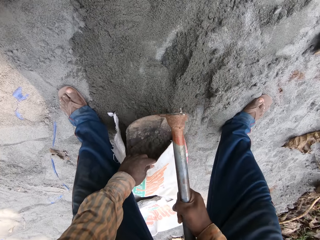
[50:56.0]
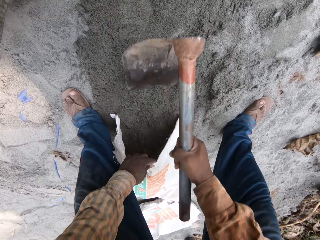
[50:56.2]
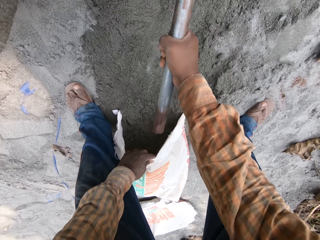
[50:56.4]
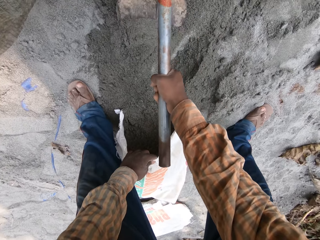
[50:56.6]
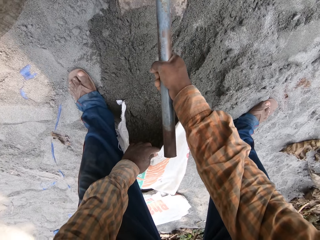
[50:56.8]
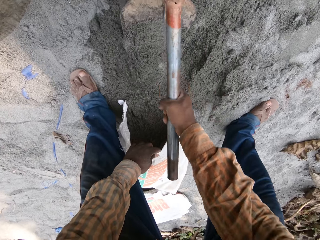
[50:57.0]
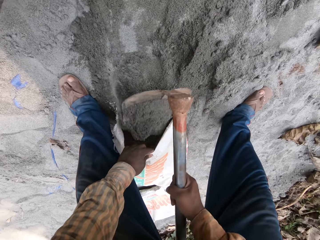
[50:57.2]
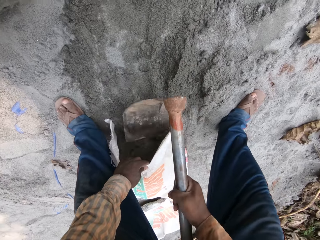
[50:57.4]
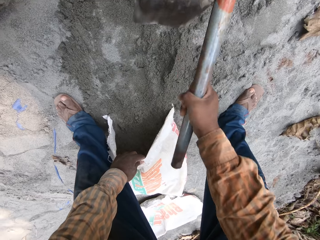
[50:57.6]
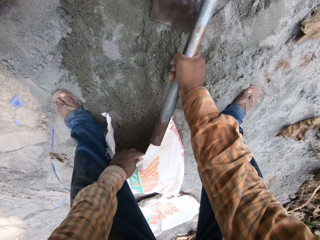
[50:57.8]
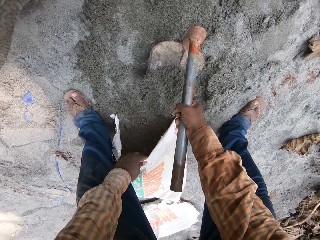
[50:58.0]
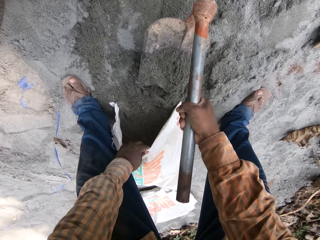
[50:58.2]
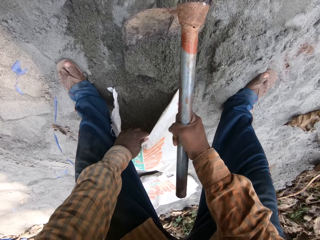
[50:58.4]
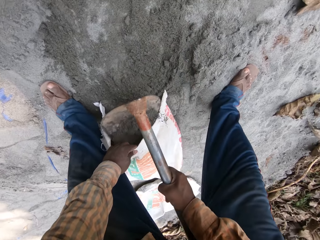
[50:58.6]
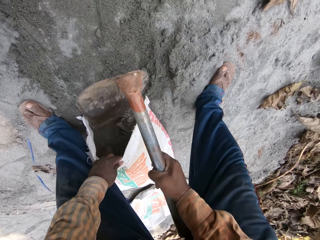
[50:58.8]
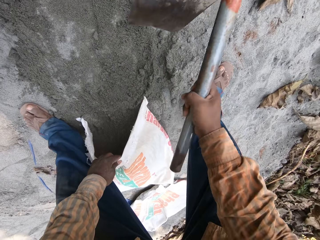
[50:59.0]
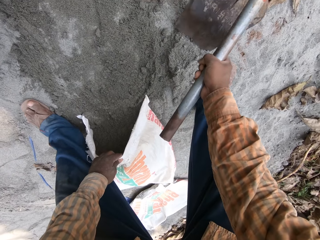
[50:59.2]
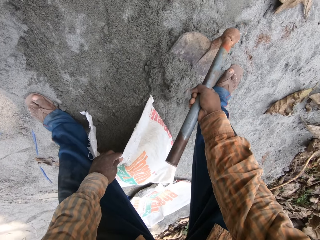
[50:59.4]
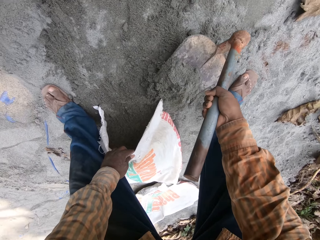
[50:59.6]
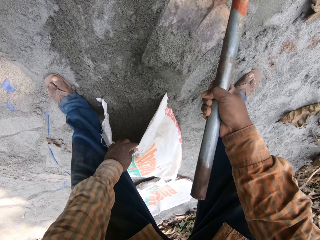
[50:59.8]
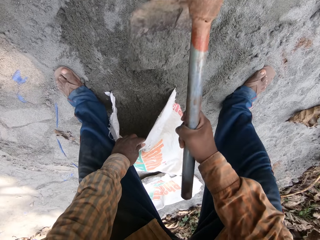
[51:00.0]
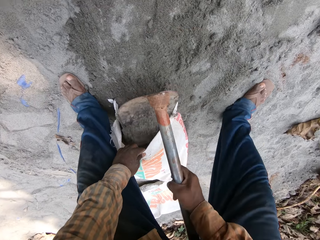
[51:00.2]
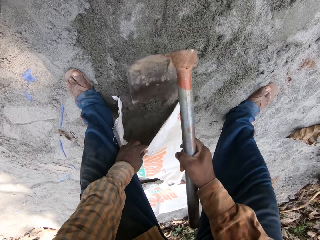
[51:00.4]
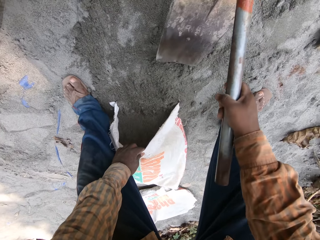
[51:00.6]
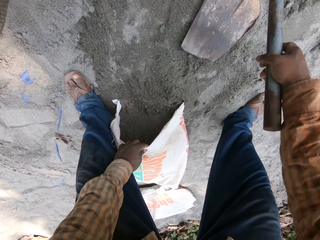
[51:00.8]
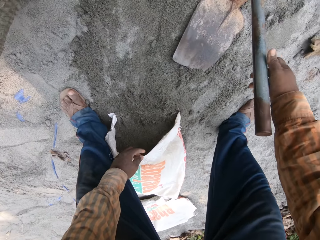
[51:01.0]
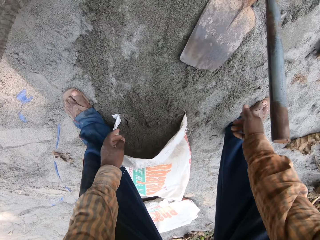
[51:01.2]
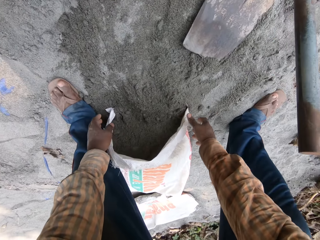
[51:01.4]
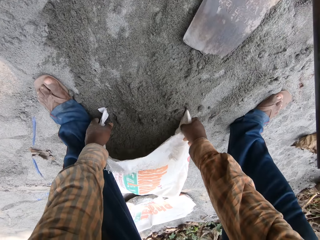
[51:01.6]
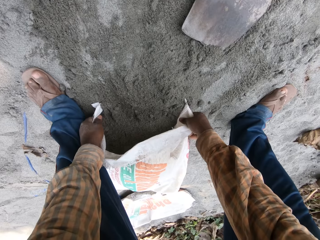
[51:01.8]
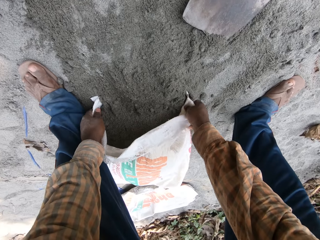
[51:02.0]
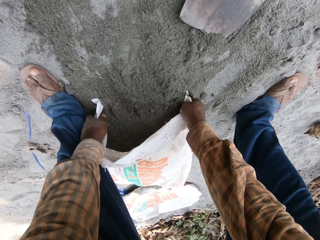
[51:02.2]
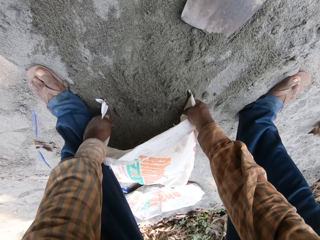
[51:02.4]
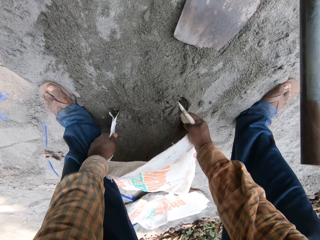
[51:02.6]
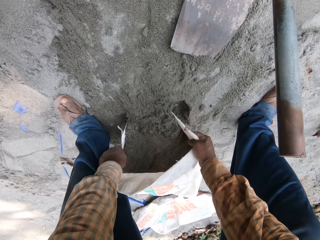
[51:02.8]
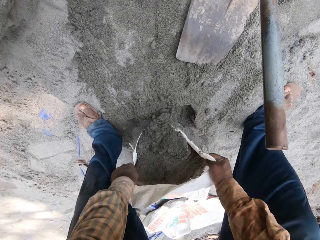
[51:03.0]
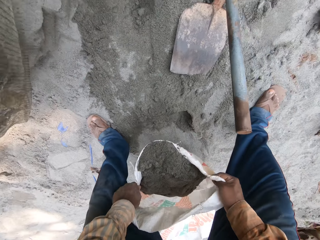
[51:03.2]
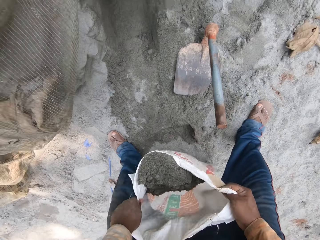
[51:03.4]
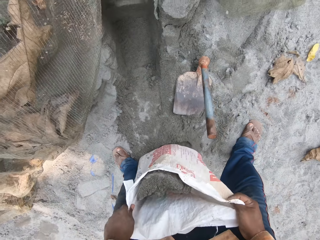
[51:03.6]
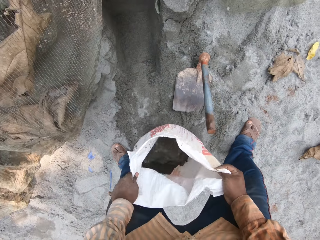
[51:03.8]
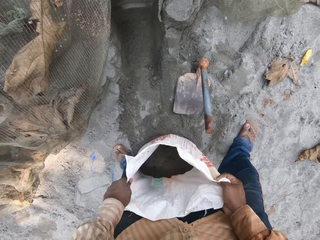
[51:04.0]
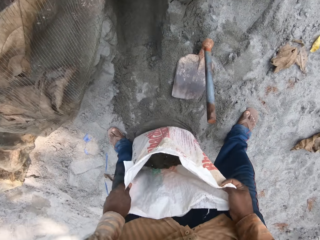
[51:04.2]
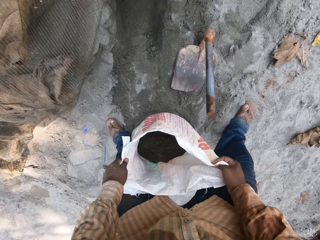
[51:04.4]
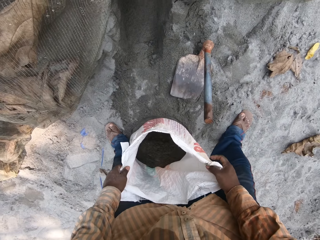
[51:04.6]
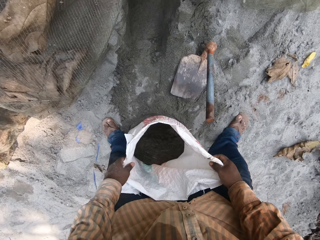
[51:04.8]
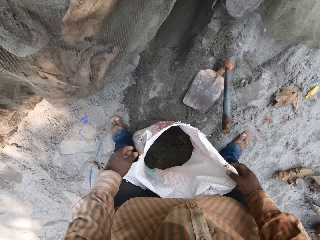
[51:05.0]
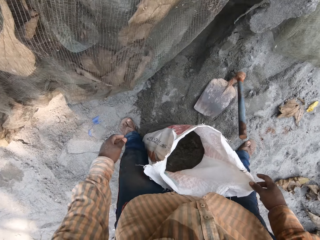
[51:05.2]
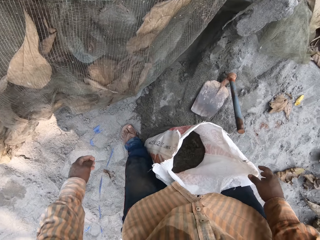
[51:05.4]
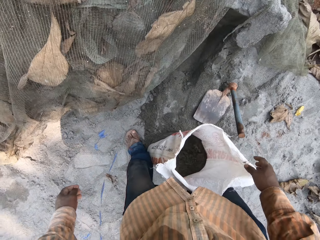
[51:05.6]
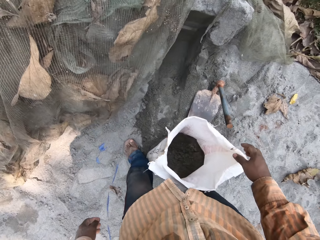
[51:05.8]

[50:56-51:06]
The camera wearer scoops the sand and puts the sand into the bag. He scoops the sand and puts the sand into the bag. He scoops the sand and puts the sand into the bag. He scoops the sand and puts the sand into the bag. He drops the hoe on the ground with his right hand. He lifts the sack on the ground with both hands.

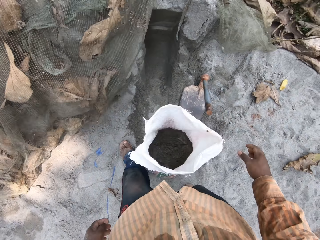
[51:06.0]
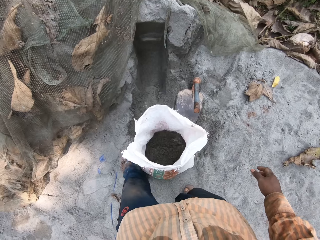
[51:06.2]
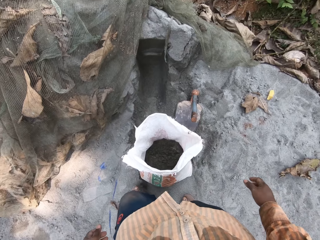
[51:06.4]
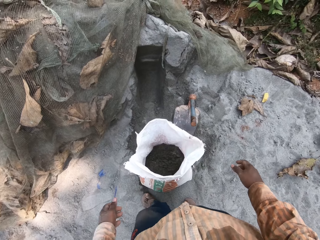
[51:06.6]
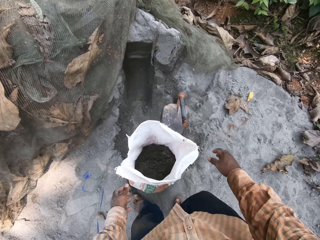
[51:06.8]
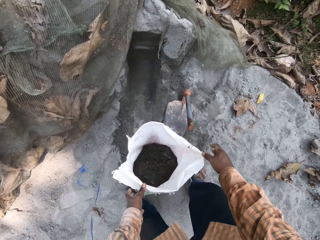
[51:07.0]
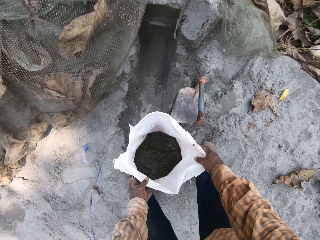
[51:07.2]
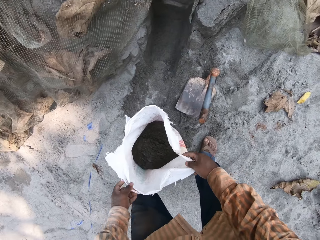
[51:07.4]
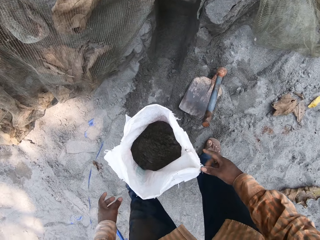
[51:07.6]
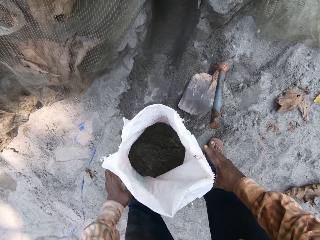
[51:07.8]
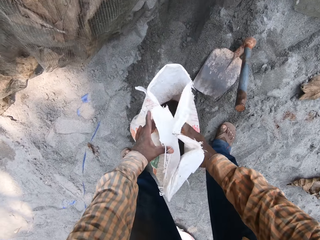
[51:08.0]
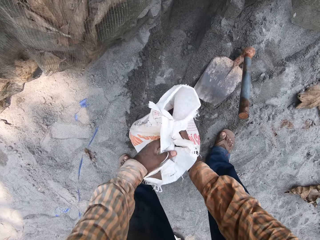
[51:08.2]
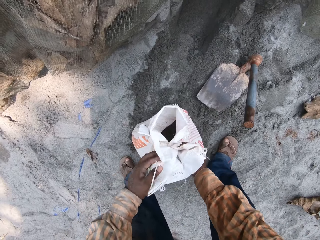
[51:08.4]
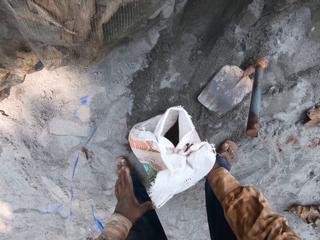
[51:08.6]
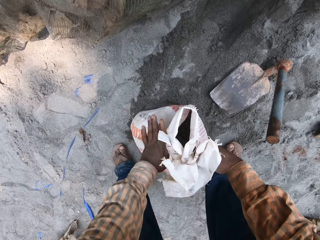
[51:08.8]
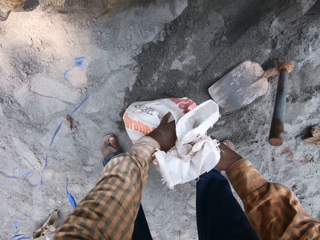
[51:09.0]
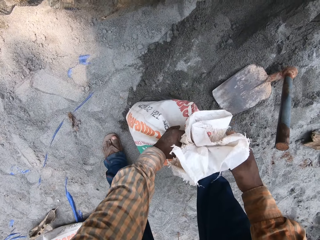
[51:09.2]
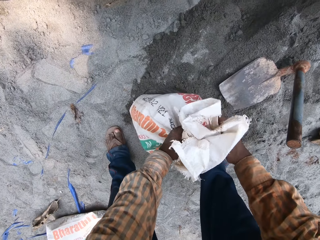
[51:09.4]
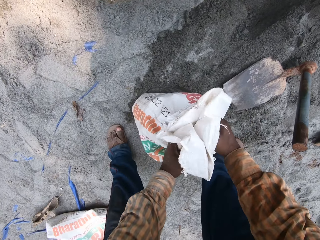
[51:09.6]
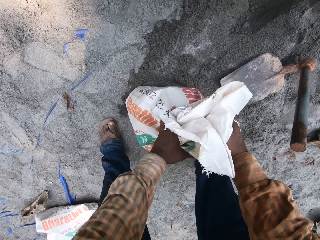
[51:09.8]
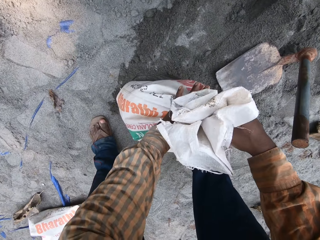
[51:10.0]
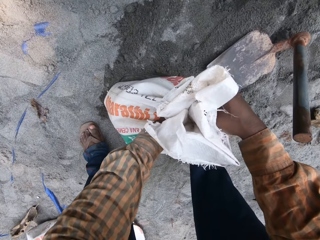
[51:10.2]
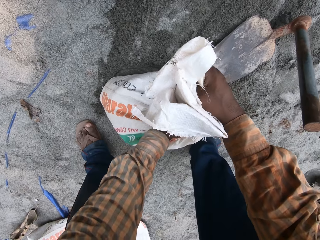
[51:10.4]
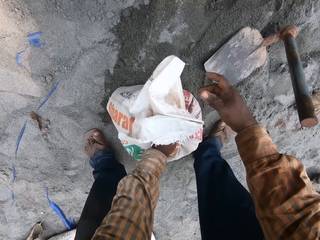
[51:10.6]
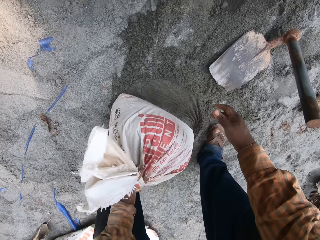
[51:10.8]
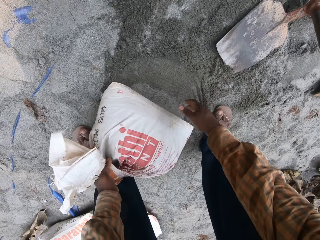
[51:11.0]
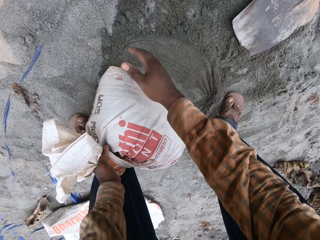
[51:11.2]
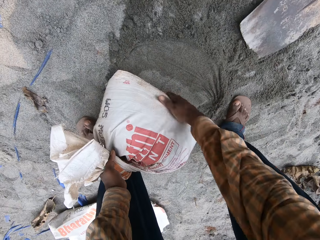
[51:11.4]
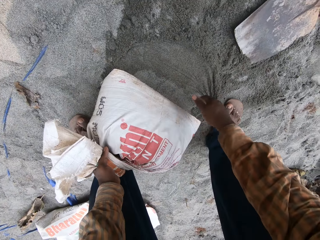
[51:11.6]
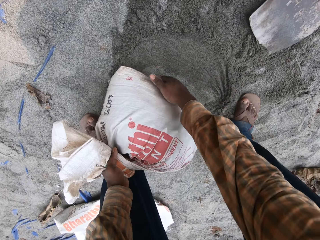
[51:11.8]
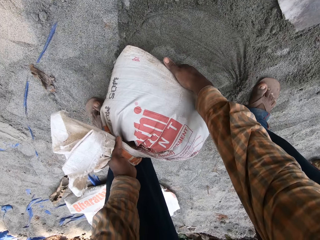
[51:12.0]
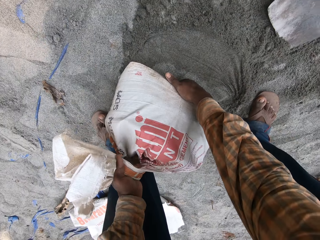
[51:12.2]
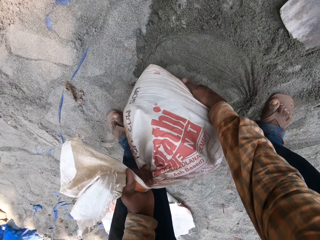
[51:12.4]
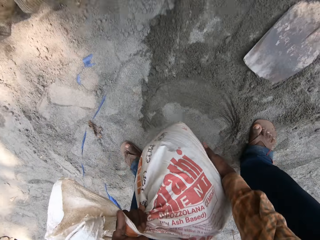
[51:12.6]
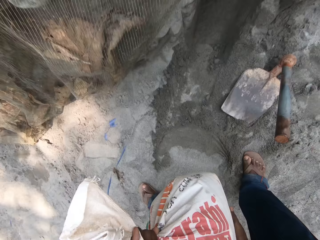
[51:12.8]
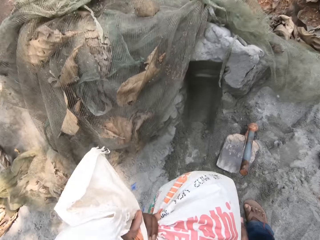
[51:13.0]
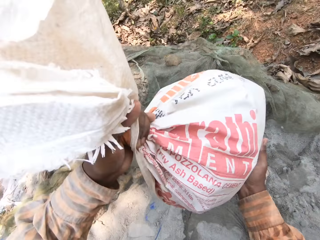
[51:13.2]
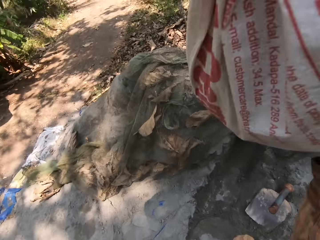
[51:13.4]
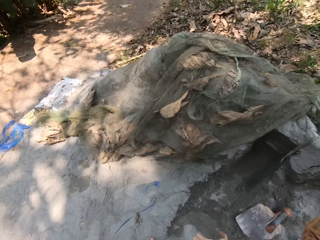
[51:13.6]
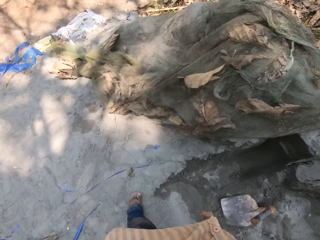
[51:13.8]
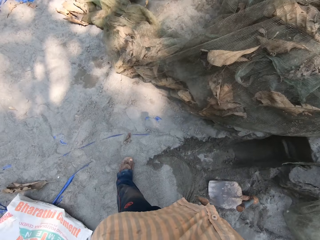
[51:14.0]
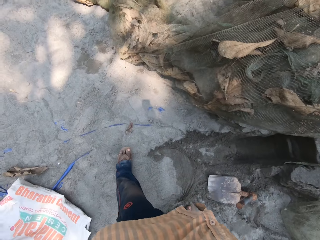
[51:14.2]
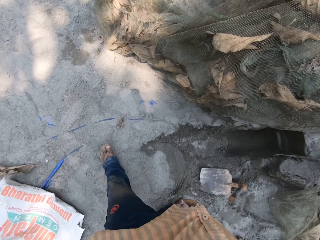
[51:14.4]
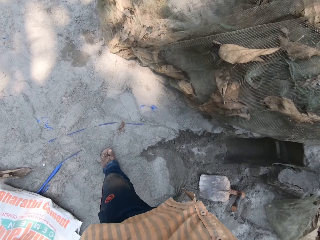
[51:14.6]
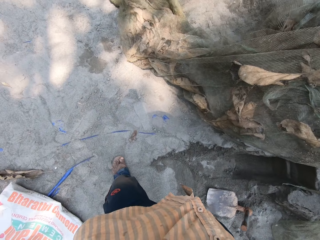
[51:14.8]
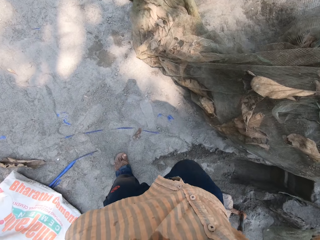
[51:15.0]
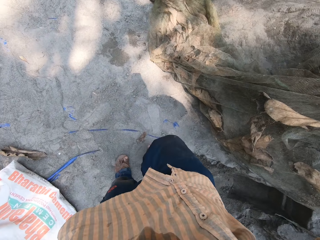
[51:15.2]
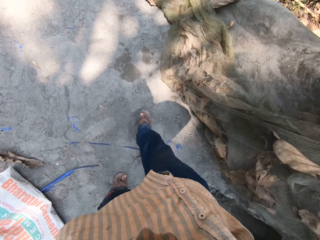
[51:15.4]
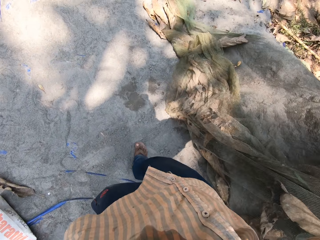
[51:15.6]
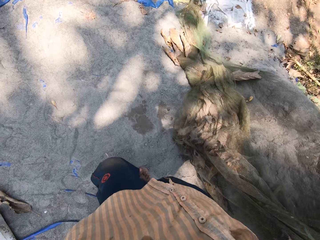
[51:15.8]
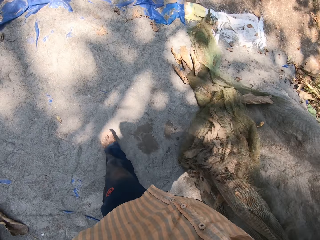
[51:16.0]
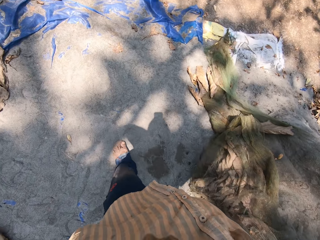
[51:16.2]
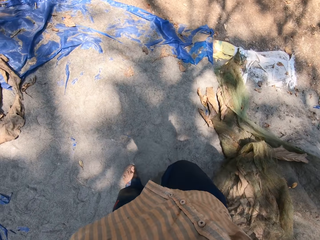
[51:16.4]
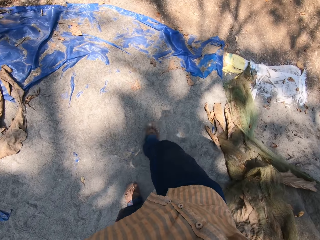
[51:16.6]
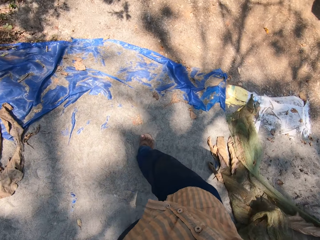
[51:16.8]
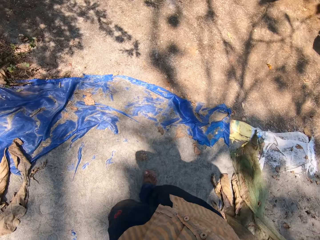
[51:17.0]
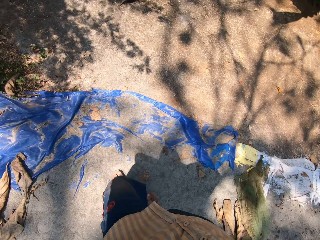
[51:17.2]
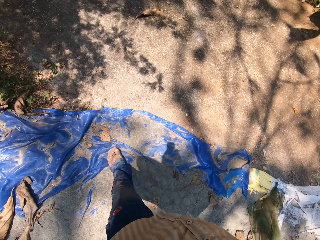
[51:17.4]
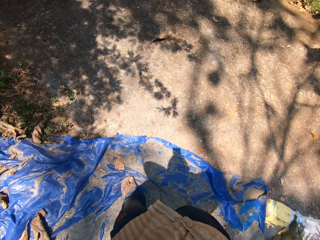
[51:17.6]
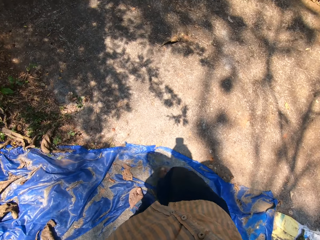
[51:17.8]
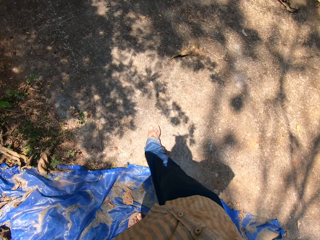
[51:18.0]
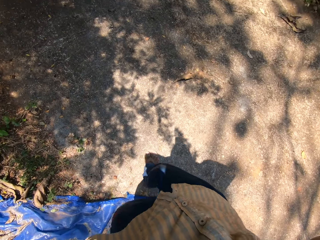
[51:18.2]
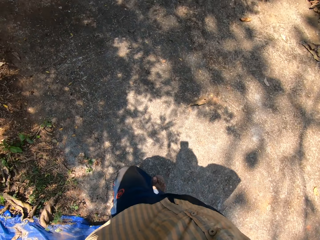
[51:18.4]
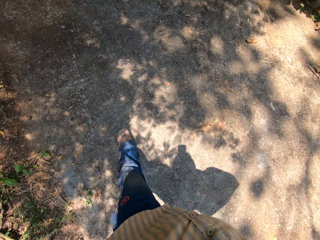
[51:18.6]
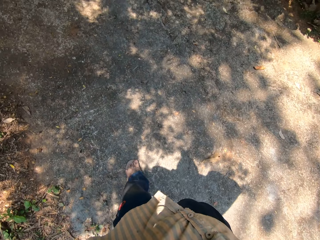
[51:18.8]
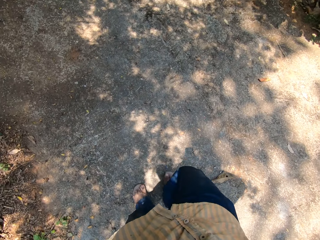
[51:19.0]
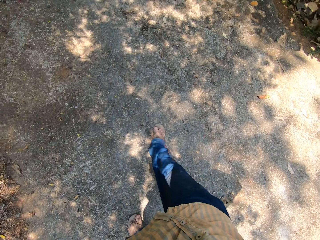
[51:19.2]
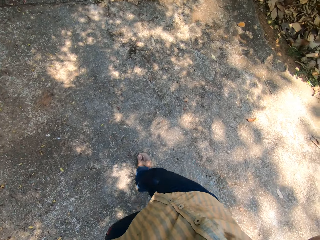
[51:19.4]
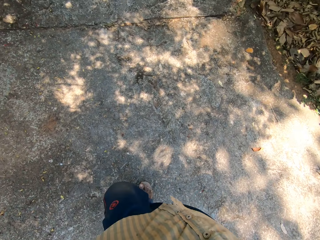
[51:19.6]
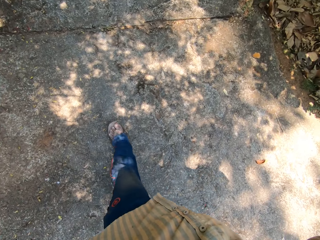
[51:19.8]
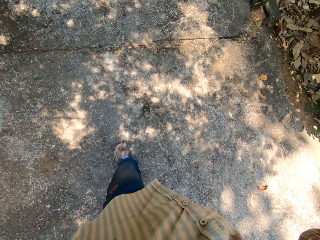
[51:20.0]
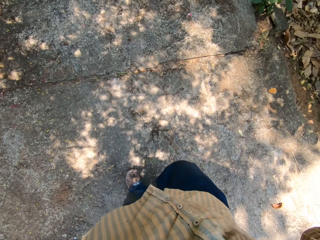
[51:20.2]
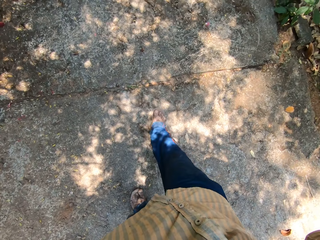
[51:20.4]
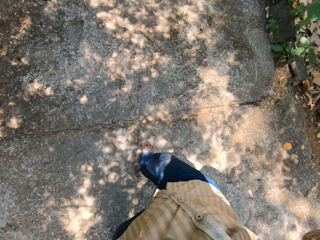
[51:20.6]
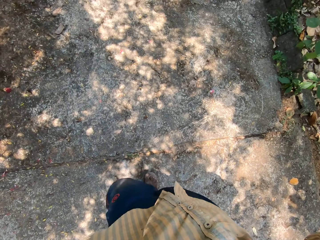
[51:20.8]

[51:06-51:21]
The camera wearer holds the sack on the ground with both hands. He holds the sack with his left hand. He folds the bag. He wipes the sack in his left hand with his right hand. He lifts the sack from the ground with both hands. He walks around.
